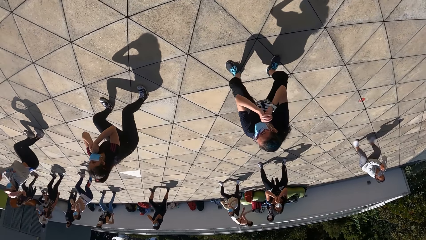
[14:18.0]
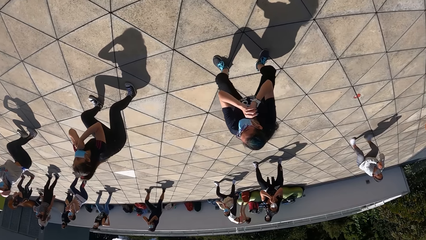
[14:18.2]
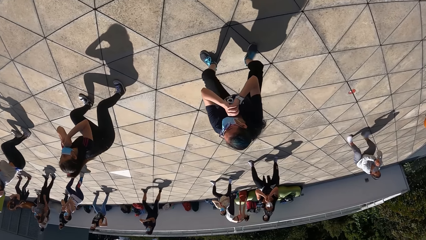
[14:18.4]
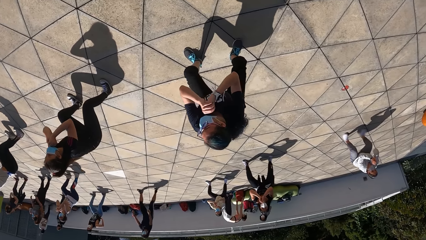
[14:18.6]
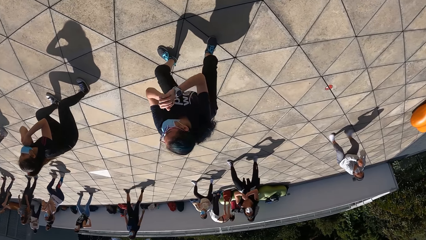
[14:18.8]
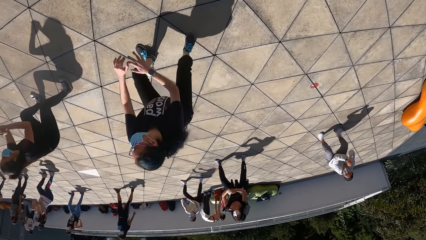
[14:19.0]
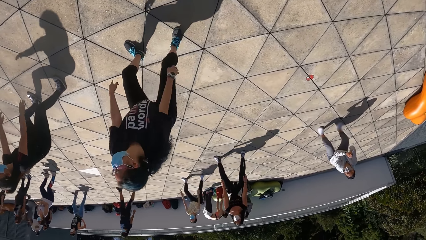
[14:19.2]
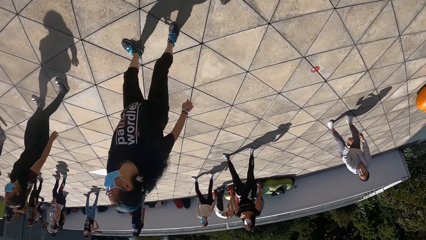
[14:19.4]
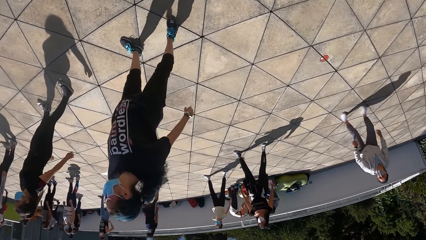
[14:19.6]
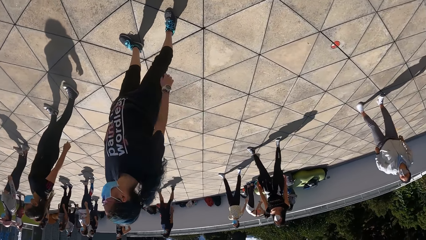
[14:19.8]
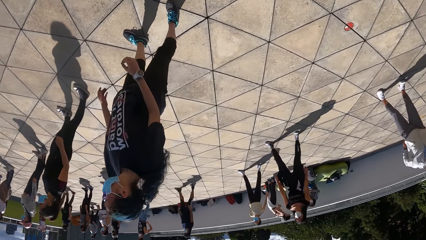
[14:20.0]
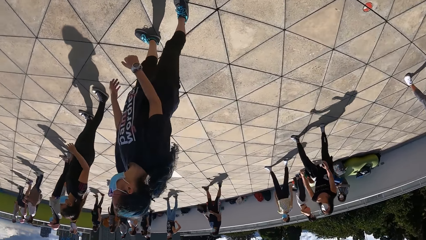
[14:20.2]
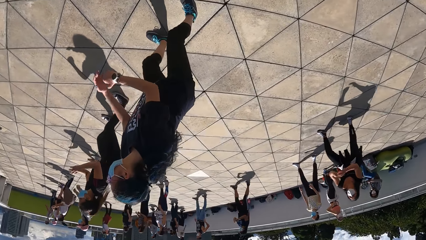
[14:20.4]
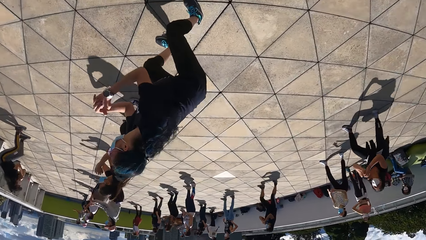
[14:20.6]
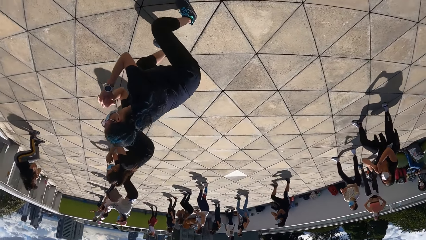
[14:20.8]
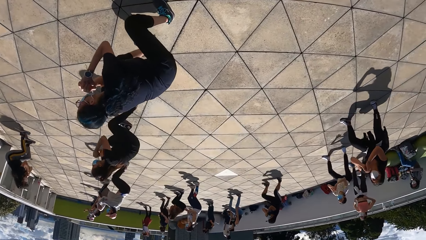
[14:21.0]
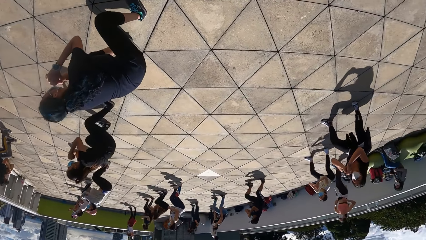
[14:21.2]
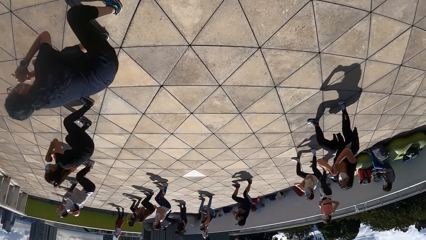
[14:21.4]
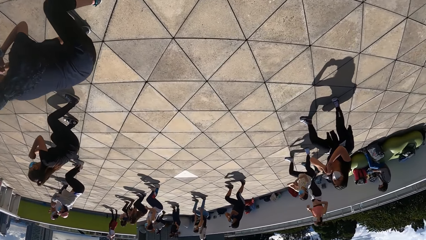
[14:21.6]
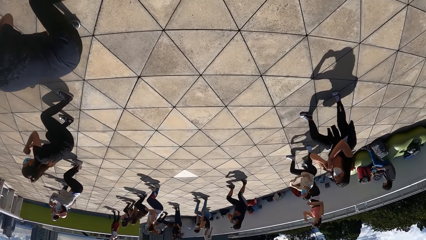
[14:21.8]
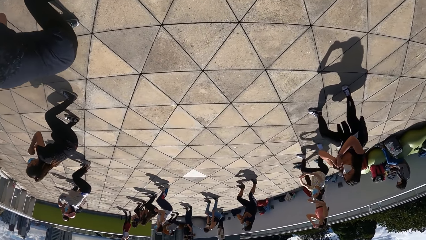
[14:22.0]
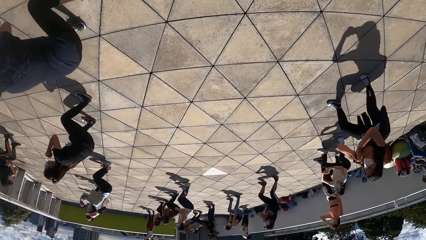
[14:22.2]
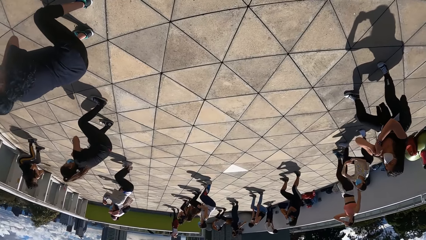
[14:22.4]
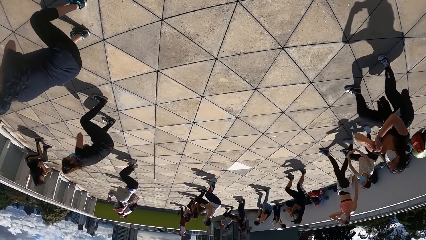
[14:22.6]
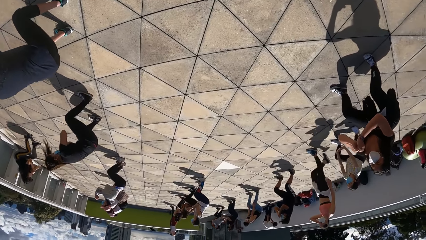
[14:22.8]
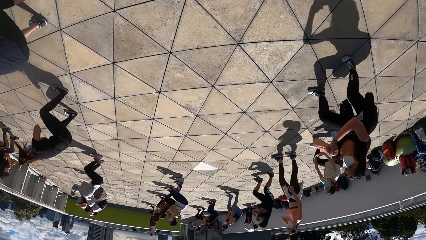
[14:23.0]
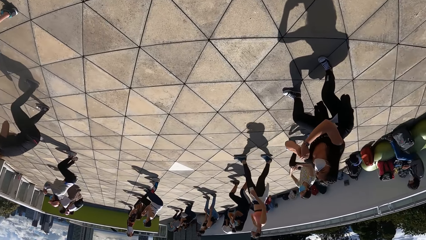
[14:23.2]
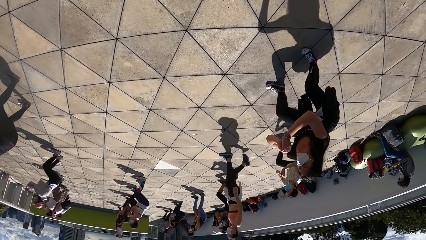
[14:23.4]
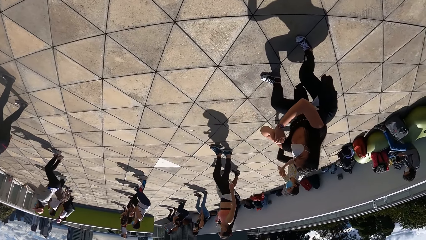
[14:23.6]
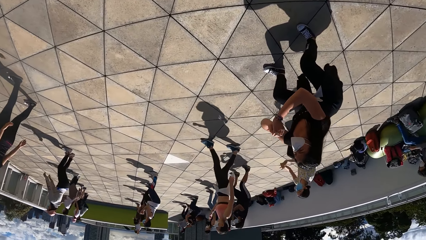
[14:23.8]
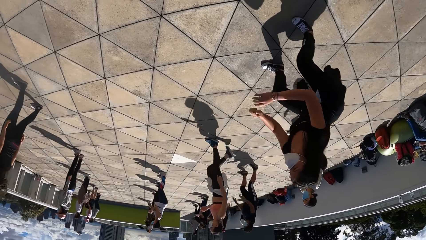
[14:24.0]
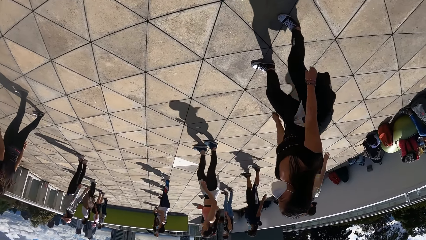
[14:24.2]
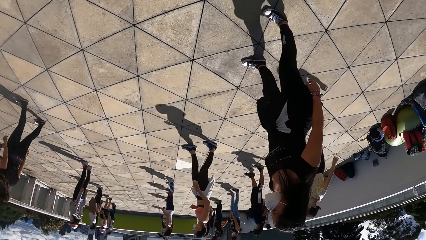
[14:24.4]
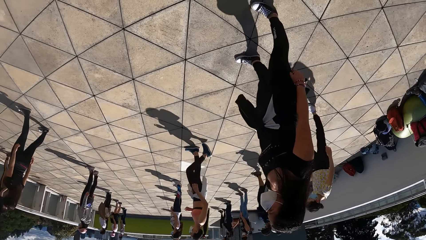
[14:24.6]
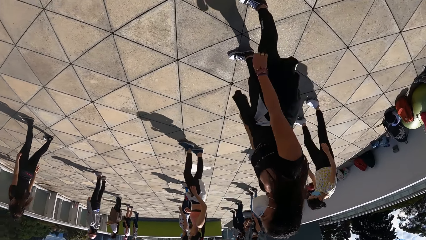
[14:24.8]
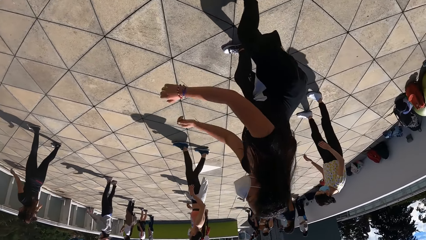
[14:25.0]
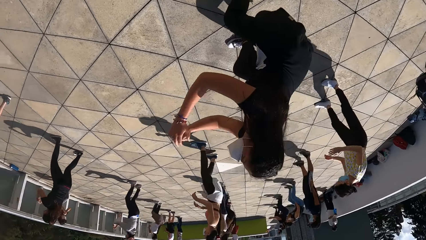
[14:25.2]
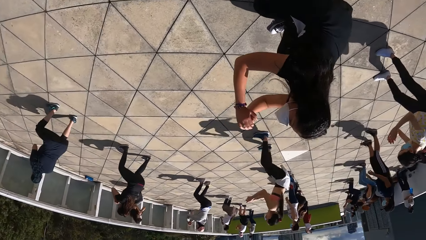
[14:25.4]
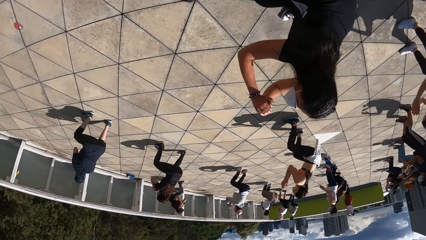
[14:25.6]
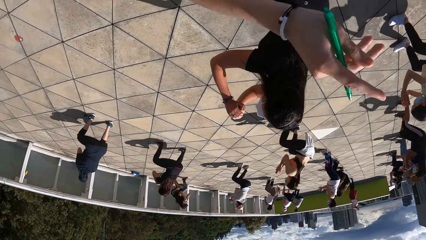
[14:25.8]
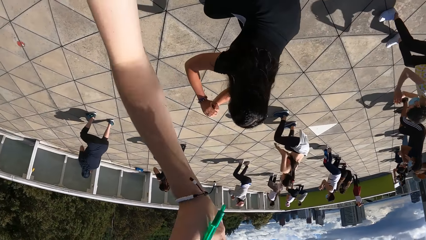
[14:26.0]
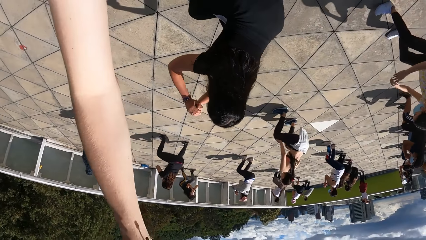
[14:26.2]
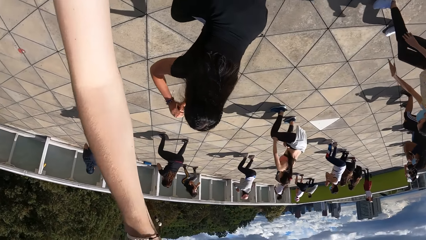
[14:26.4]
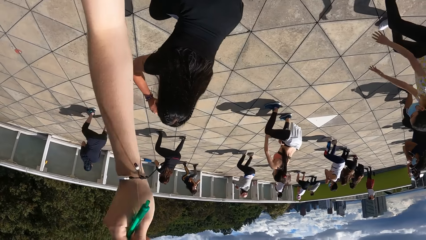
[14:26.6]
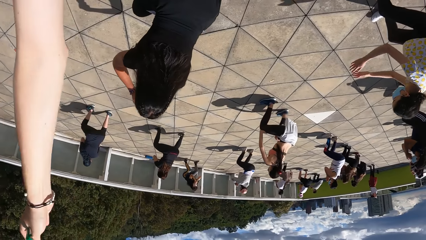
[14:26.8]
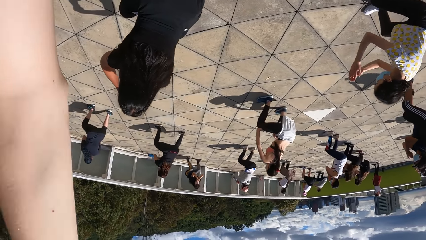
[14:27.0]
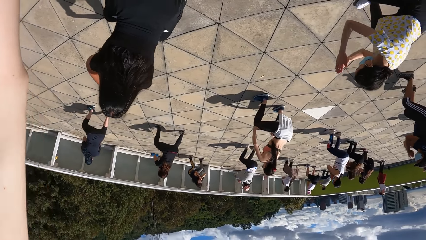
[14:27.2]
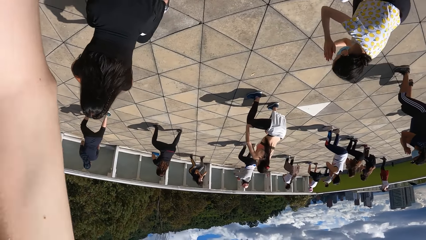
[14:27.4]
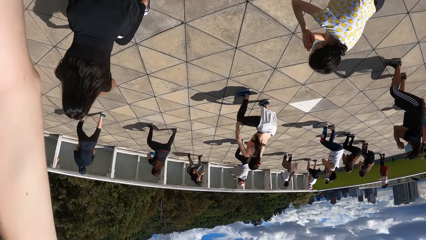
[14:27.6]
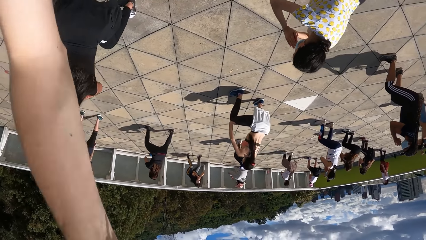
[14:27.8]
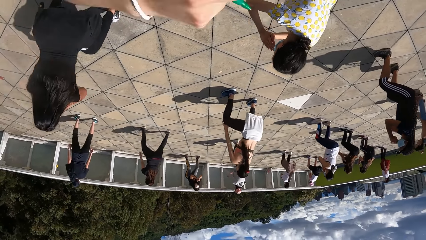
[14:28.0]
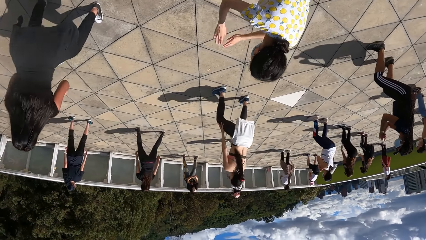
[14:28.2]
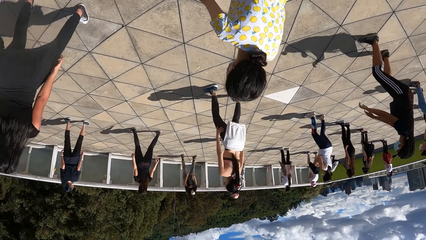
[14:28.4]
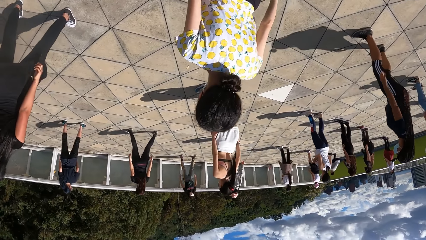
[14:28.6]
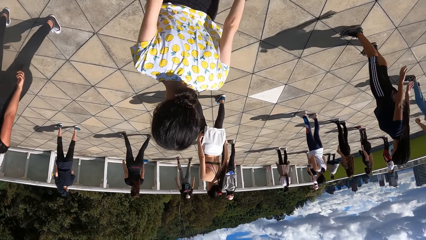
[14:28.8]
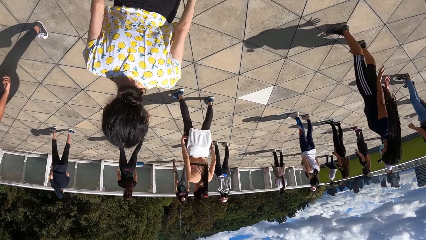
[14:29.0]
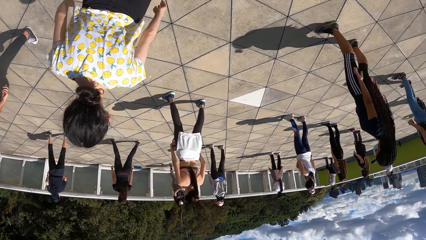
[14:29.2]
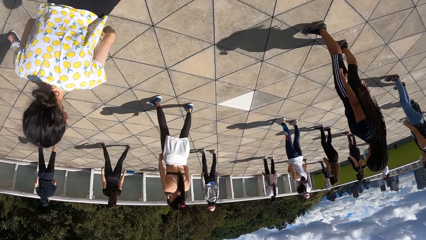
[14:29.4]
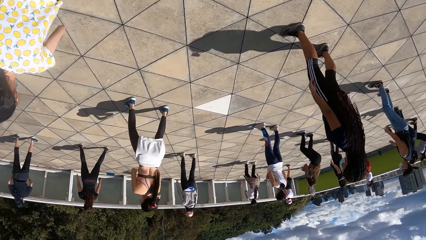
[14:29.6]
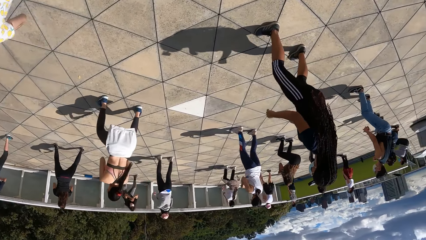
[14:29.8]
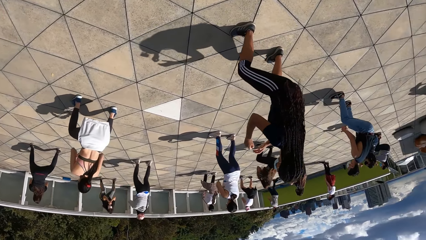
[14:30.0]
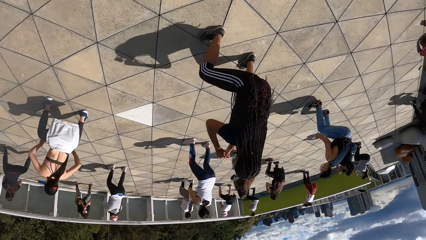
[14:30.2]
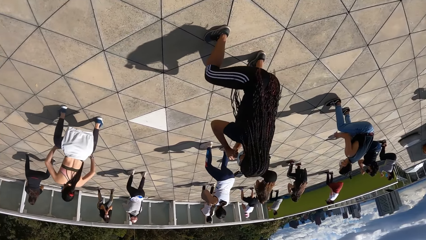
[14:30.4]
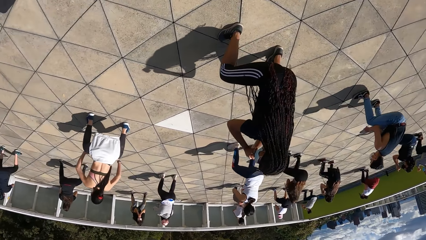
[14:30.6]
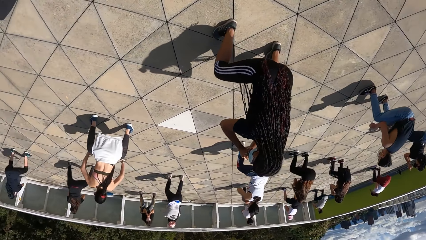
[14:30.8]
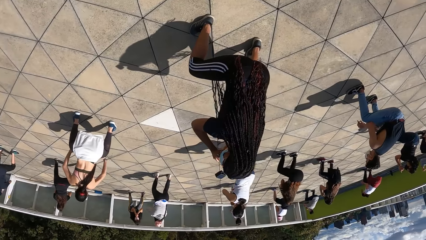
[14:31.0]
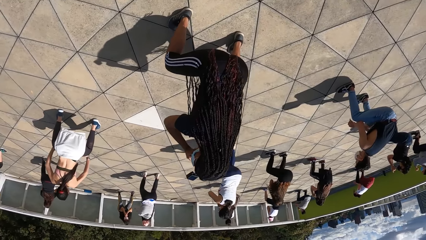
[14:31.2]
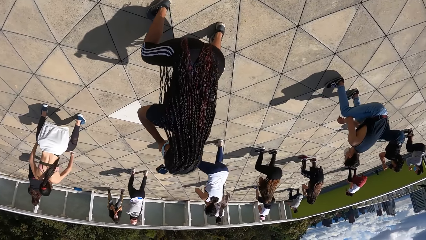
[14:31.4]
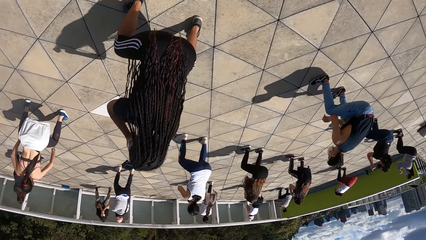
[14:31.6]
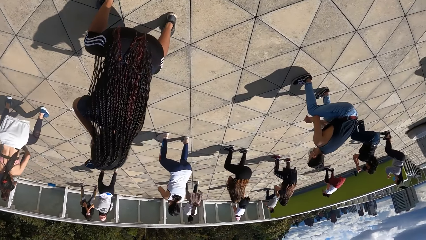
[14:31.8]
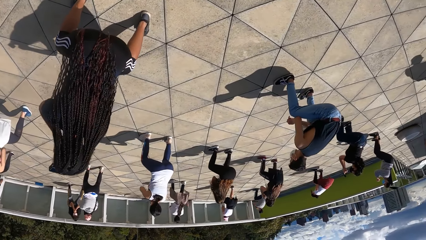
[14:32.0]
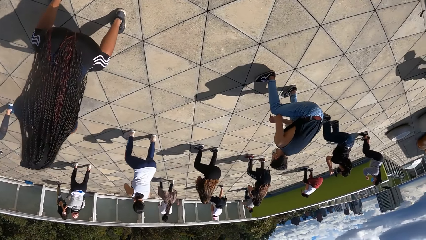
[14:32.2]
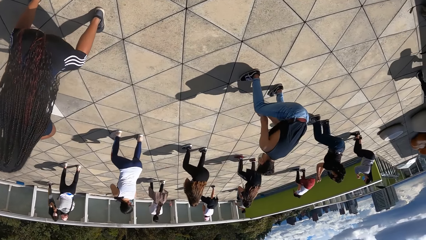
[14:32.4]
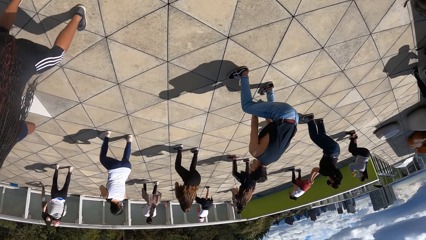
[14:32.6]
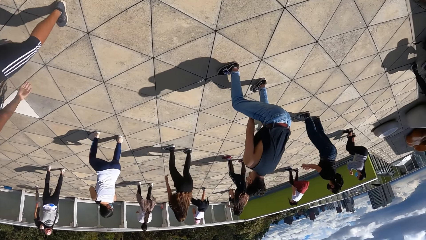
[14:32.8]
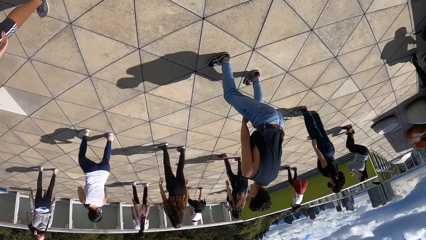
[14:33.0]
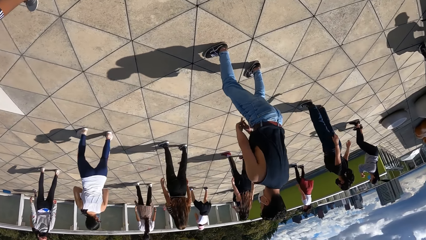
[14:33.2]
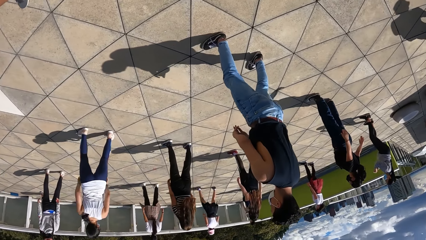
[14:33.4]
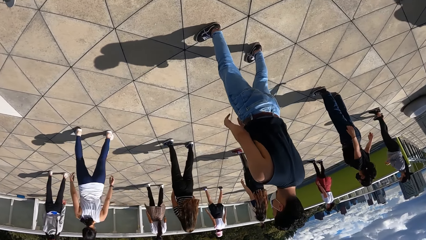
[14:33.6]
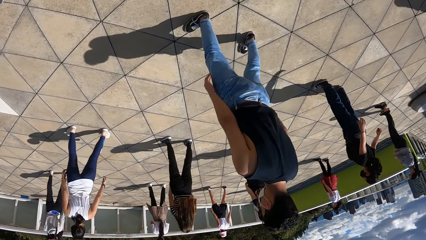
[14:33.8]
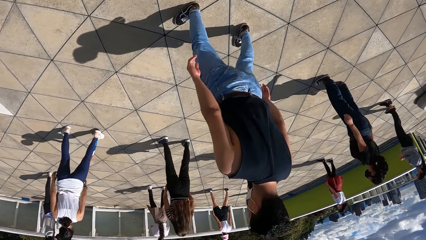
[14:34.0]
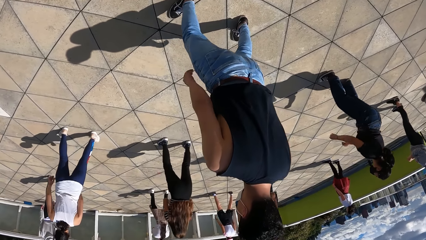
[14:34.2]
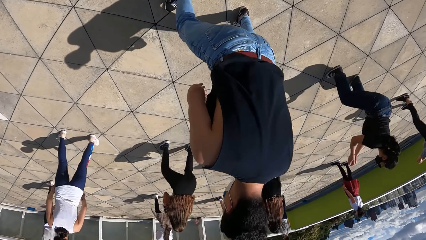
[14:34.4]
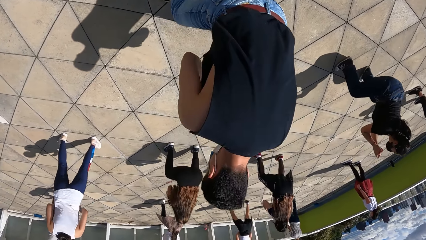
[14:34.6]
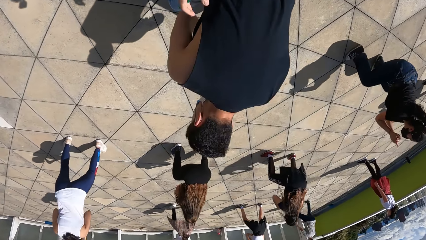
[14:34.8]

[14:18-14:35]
The camera wearer walks around the group of people on the rooftop. She stretches her right hand in the air. She stares around.
